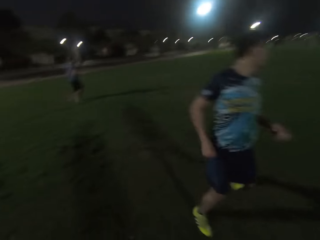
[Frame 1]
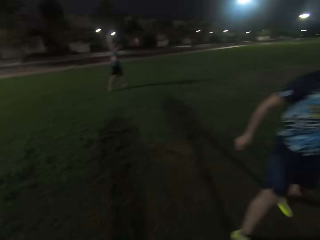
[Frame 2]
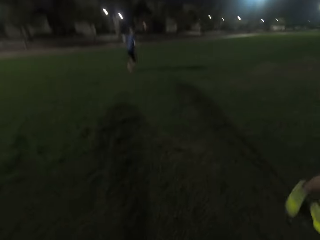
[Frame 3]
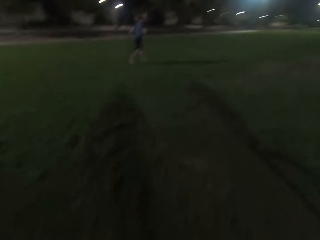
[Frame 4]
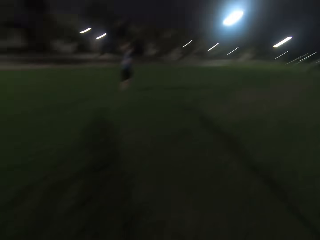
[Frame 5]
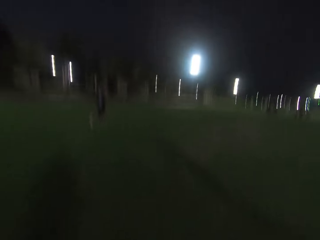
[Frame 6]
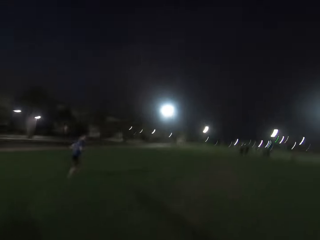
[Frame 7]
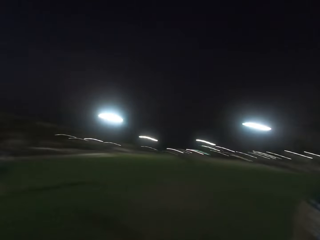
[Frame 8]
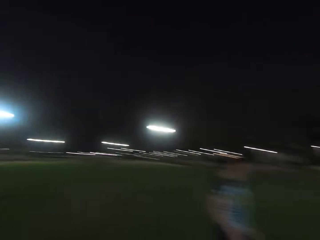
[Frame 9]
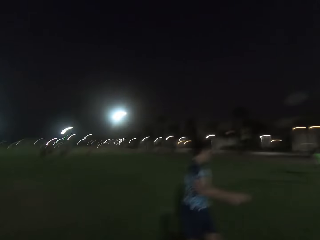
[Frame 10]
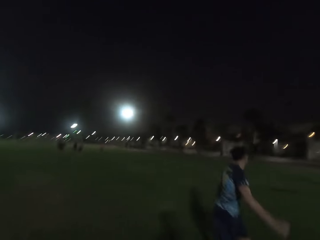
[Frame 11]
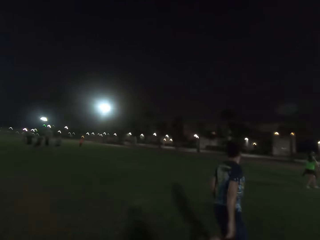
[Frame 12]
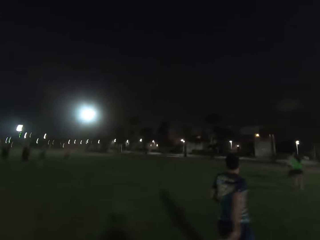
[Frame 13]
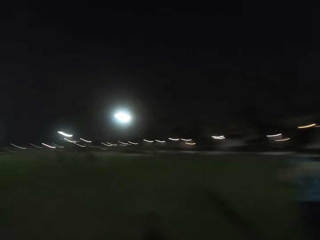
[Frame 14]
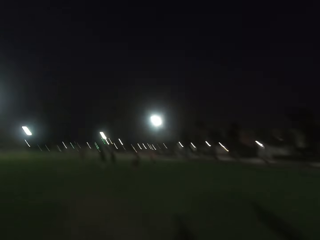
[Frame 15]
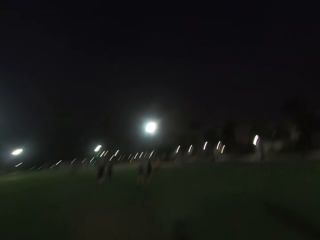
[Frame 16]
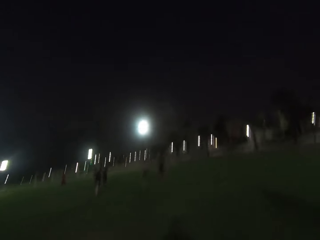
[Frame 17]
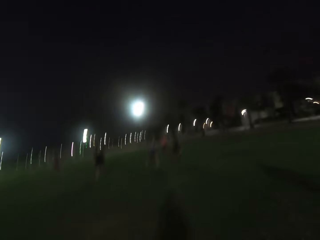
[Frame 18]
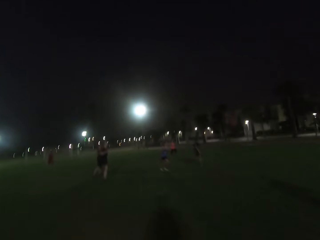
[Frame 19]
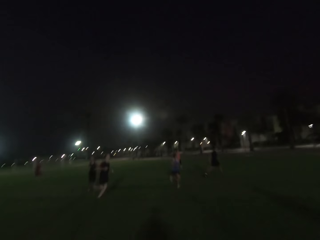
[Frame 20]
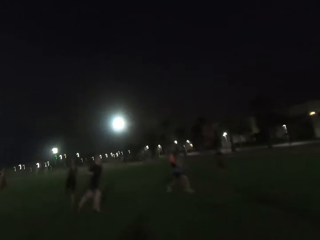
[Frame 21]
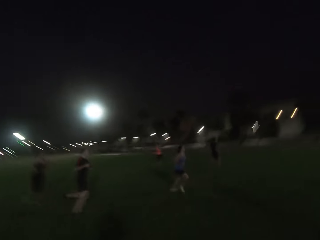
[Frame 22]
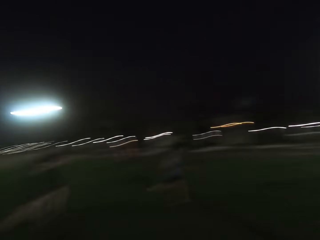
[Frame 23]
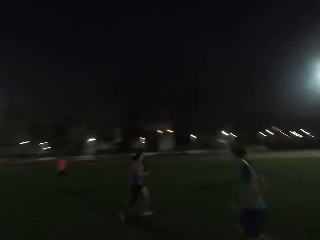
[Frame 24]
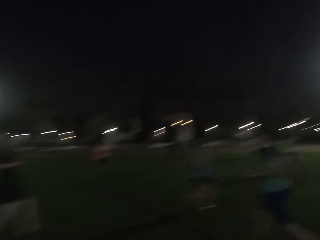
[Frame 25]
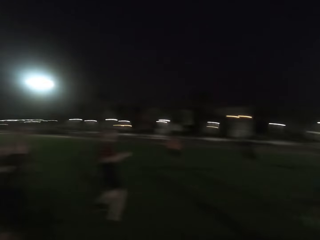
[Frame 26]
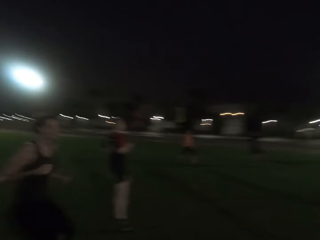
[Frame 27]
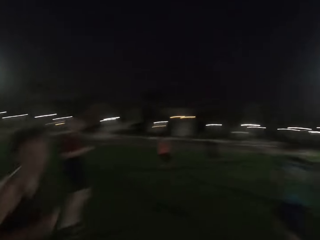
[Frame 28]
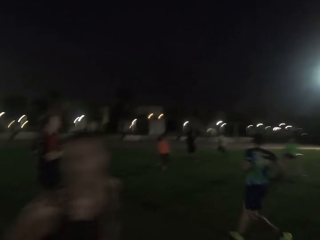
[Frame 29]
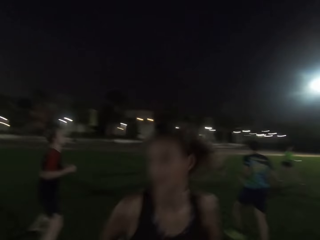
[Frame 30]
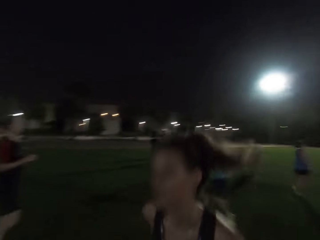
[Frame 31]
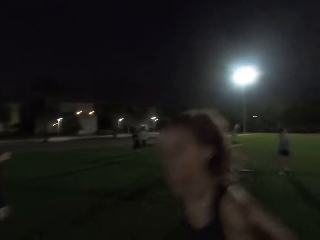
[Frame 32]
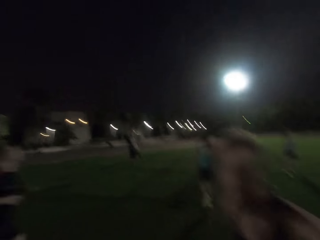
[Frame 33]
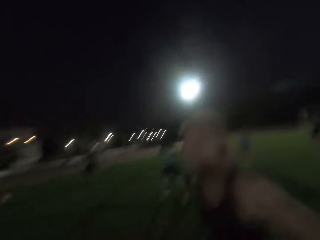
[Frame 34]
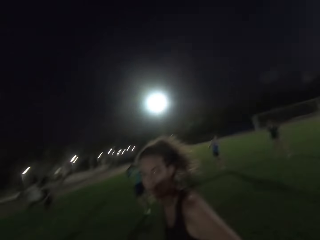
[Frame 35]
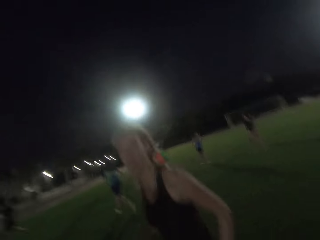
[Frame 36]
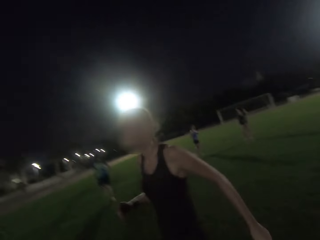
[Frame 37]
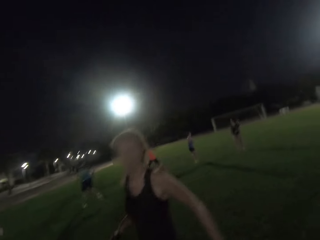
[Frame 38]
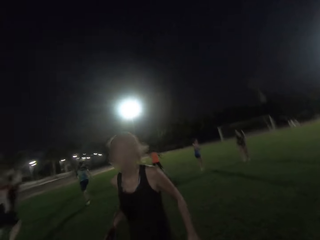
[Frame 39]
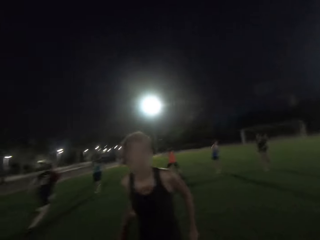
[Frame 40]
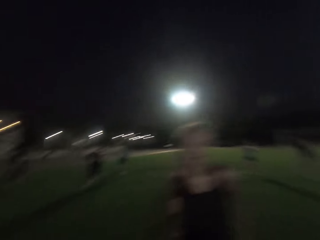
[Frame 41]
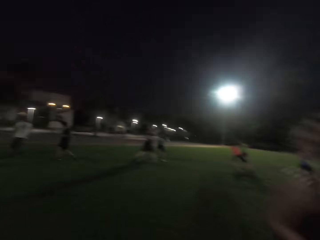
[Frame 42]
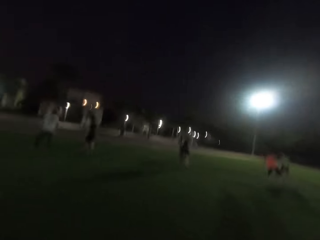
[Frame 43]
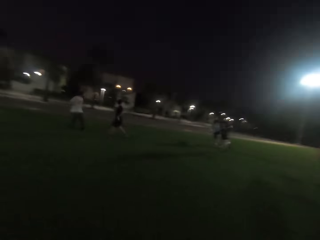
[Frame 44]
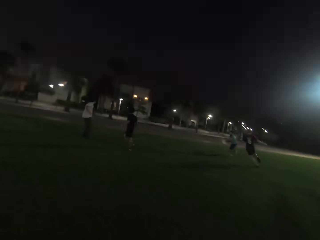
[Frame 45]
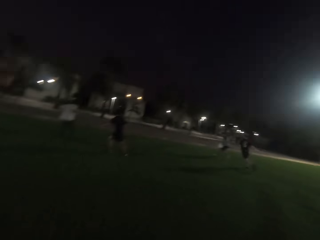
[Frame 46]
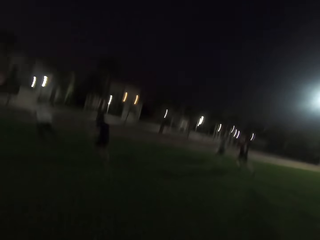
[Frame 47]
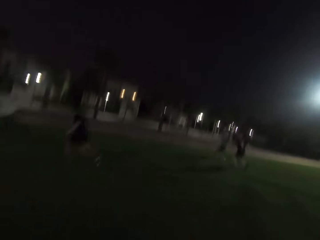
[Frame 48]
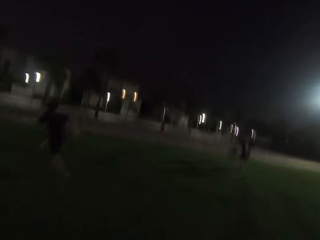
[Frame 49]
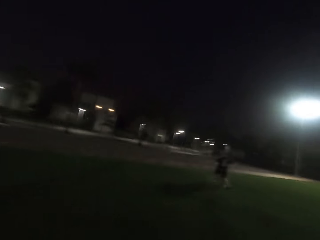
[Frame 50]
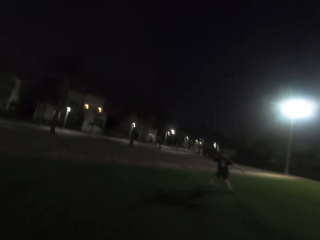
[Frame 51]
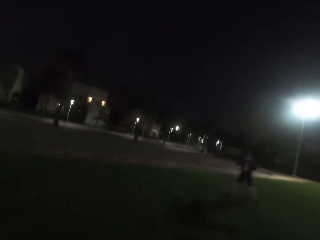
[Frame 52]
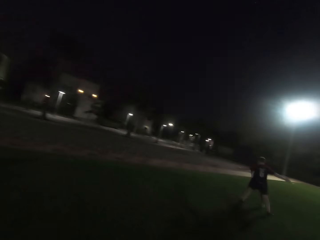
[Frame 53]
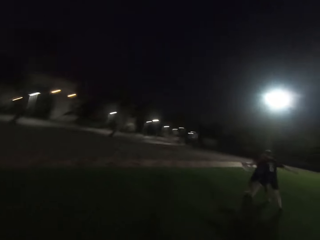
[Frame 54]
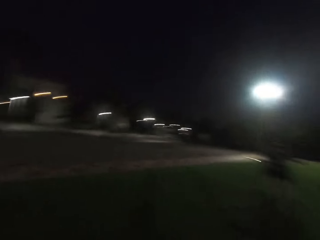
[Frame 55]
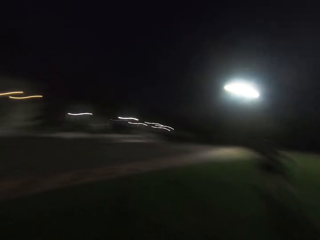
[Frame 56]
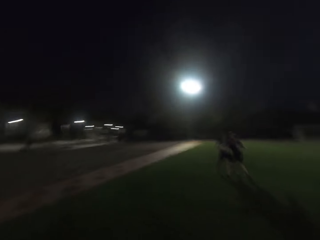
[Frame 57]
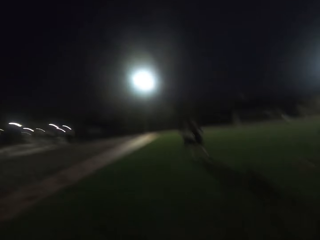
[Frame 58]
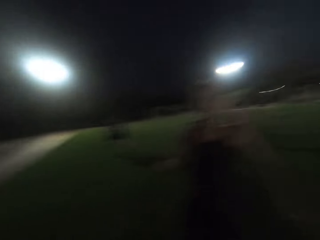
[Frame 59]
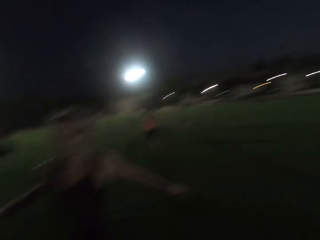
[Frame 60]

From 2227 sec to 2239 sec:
A man runs. Another man runs. The camera wearer runs forward. They run left. Another man runs. A woman runs. Another woman runs. Another woman runs. Another man runs. Another man runs. The camera wearer runs right.

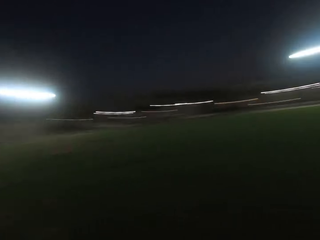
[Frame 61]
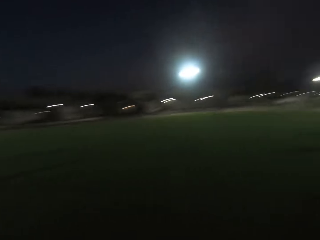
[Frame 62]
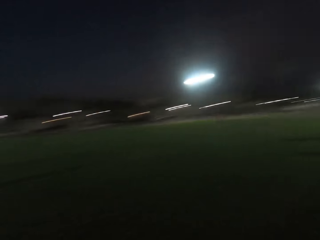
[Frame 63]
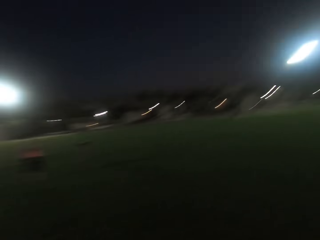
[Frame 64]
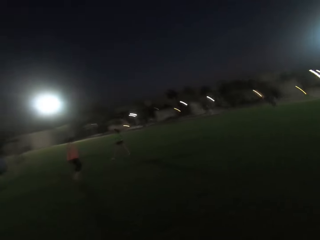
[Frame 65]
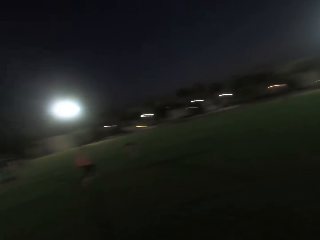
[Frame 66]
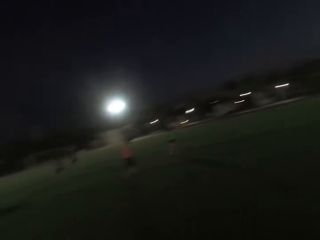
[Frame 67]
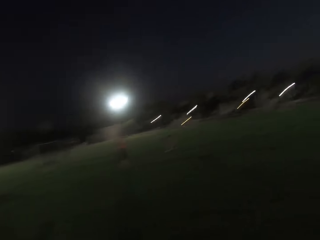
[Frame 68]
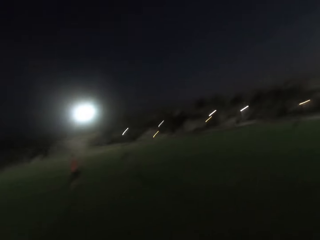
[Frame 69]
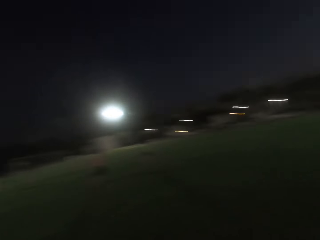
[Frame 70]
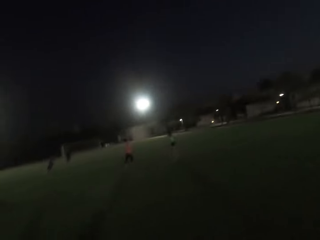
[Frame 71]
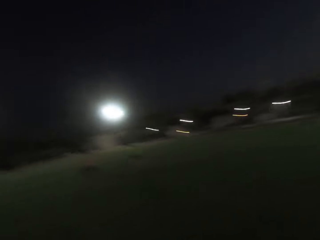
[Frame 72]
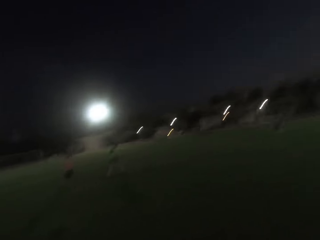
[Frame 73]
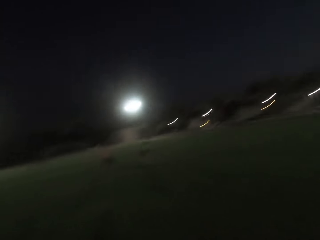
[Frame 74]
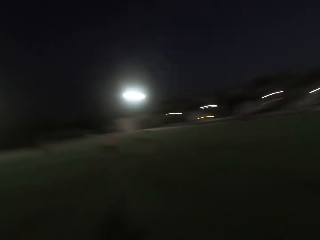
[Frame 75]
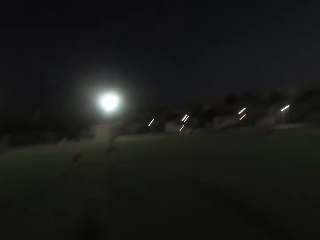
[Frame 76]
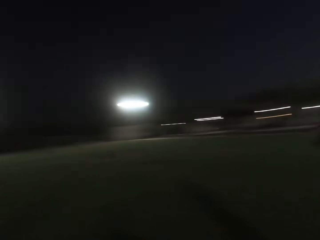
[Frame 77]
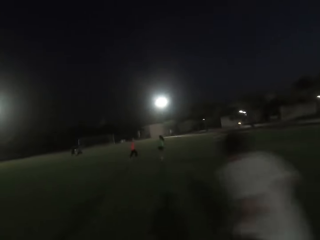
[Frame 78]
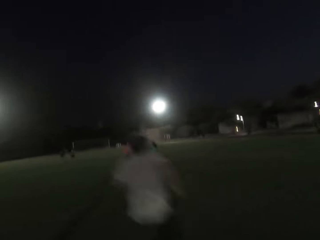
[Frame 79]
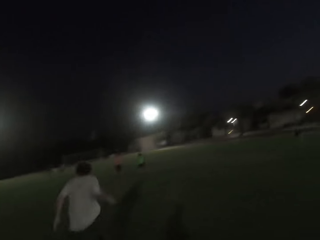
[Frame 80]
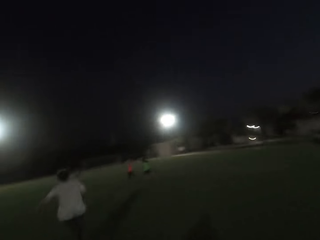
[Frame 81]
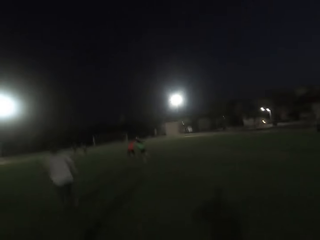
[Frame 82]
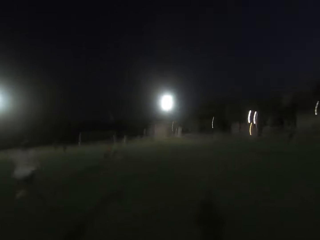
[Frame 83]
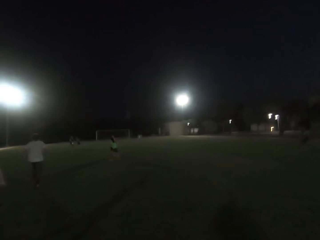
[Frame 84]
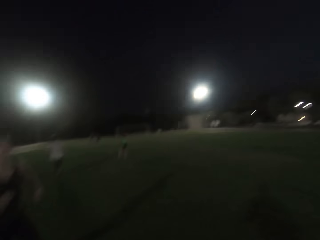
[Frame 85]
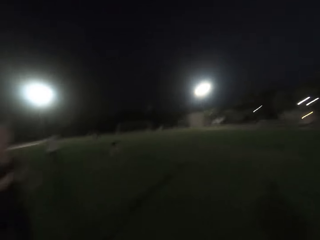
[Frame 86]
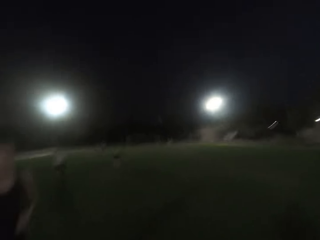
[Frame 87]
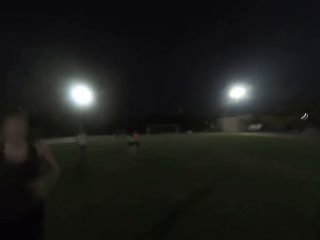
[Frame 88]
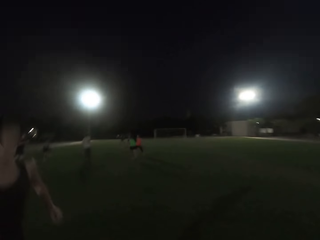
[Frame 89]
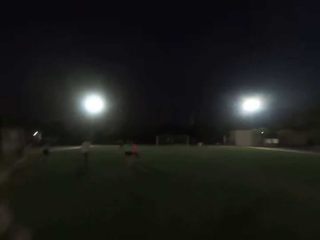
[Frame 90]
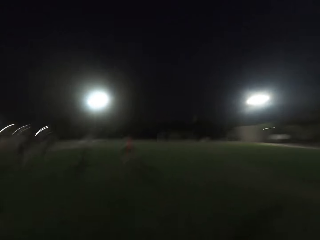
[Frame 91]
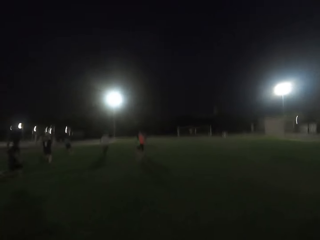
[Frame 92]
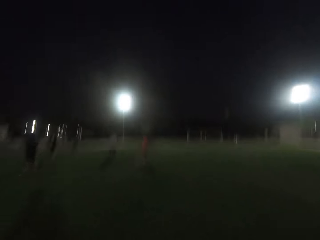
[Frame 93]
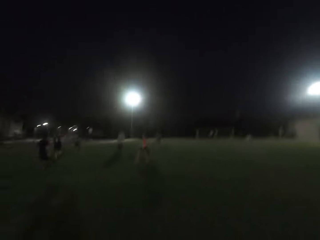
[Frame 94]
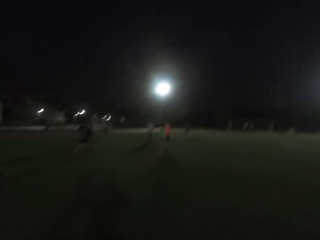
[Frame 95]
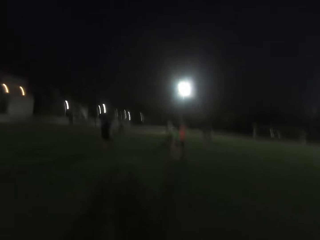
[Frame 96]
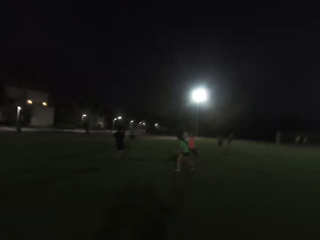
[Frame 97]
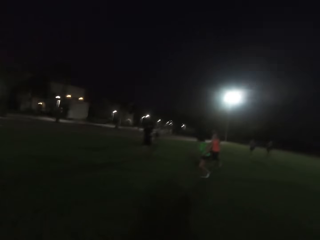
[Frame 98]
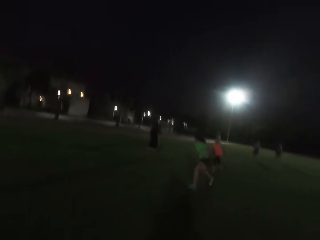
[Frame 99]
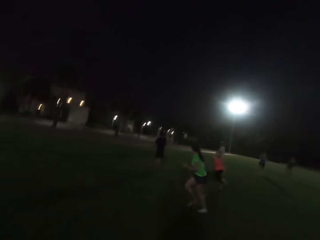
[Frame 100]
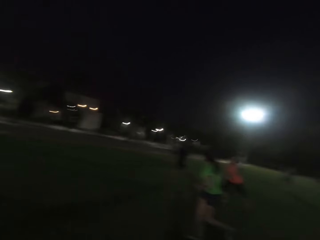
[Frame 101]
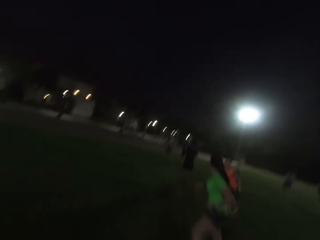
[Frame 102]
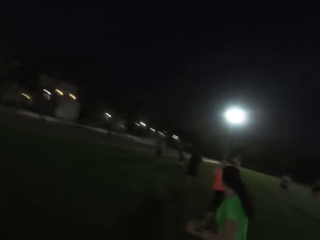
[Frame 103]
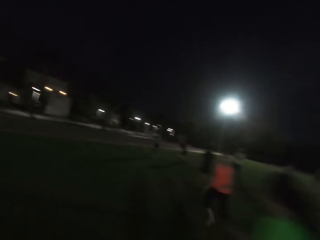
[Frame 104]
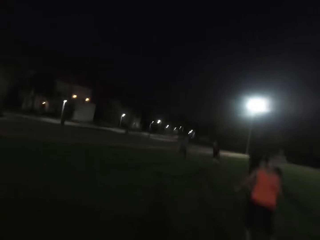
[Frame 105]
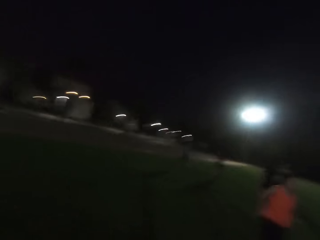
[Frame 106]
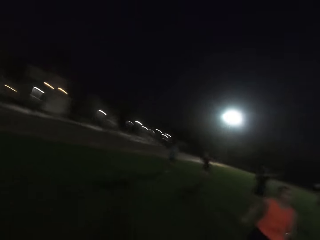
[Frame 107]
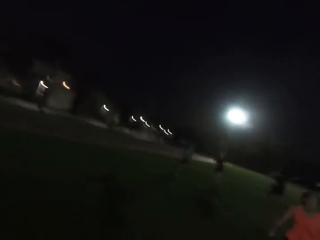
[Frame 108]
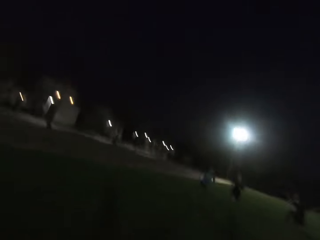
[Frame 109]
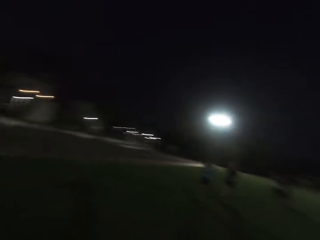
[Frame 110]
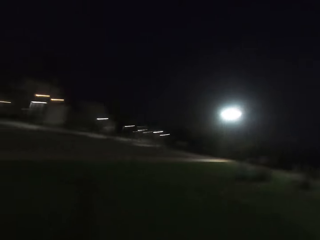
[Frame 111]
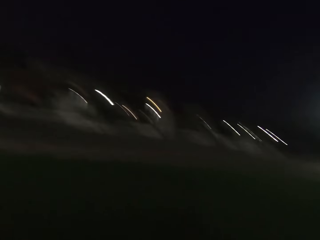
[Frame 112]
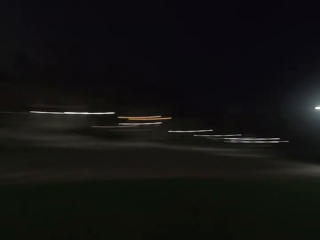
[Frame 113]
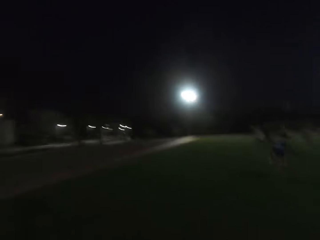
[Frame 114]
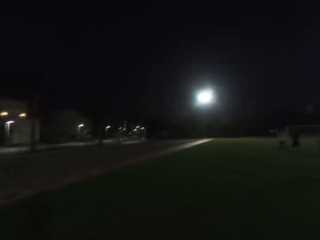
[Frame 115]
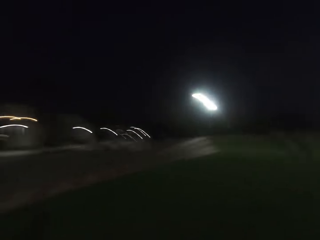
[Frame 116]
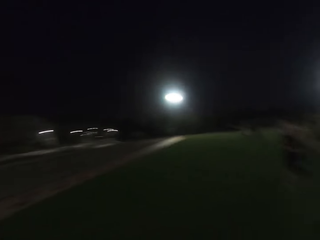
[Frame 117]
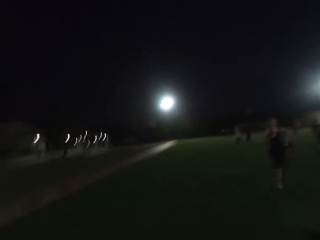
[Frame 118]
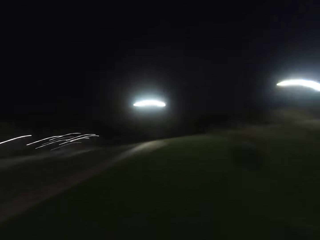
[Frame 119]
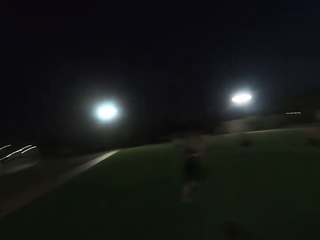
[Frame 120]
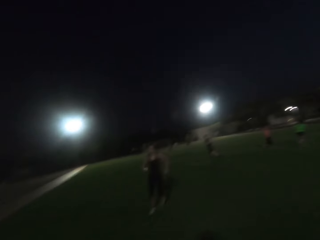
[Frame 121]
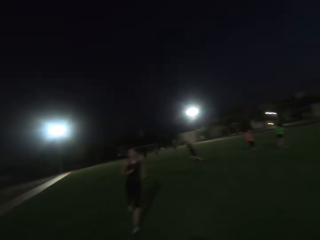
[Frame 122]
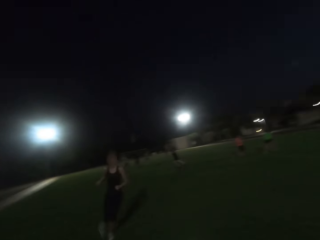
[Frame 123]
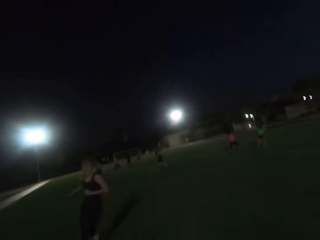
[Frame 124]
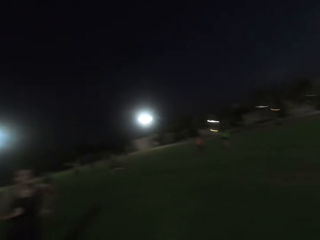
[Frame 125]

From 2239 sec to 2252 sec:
The camera wearer turns back. They run forward.
